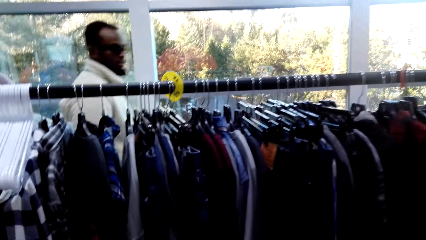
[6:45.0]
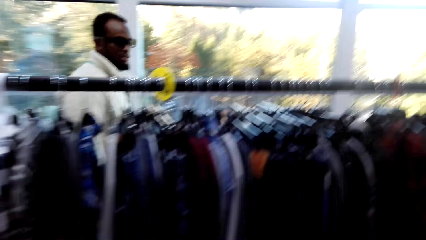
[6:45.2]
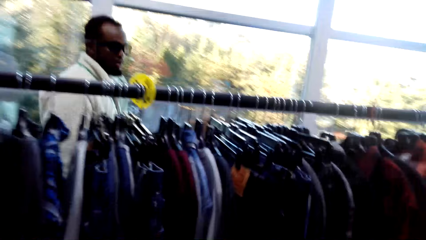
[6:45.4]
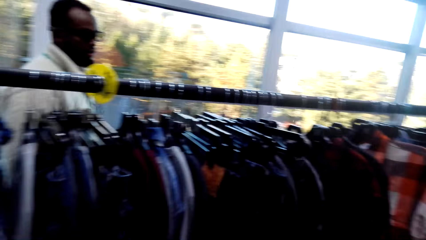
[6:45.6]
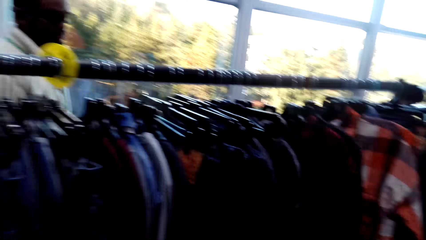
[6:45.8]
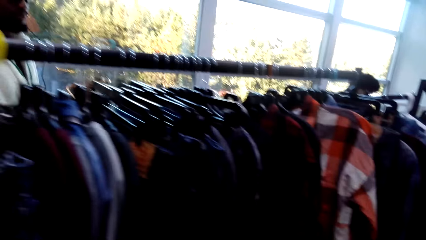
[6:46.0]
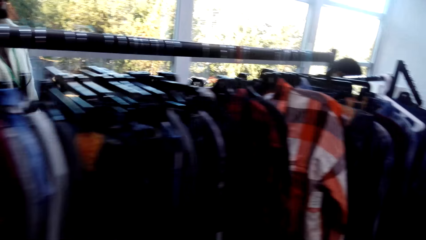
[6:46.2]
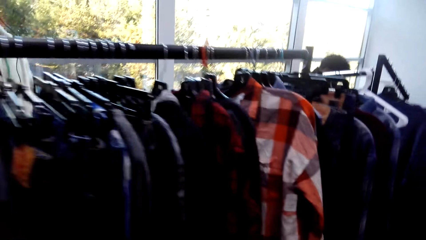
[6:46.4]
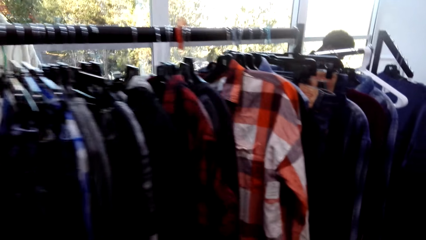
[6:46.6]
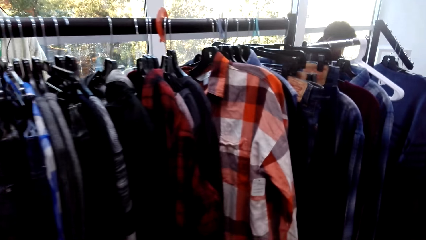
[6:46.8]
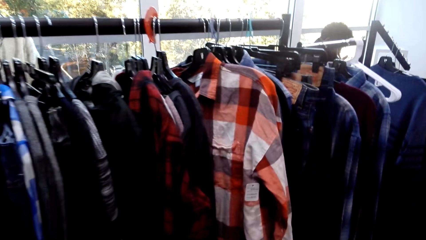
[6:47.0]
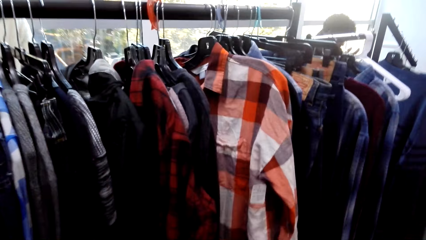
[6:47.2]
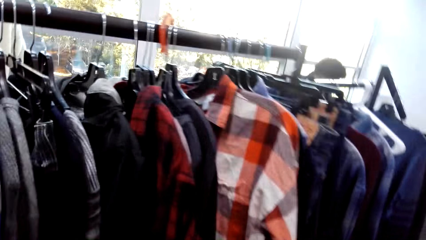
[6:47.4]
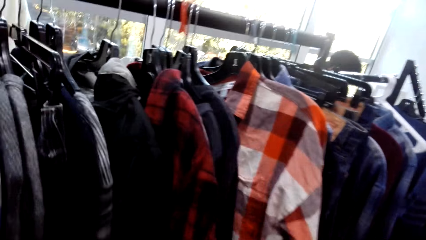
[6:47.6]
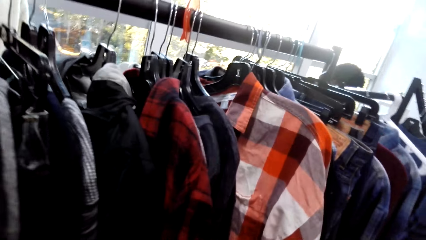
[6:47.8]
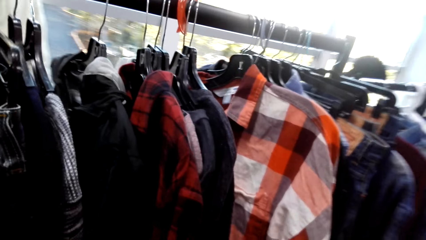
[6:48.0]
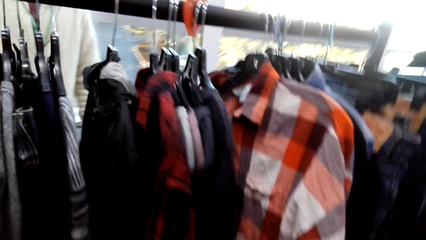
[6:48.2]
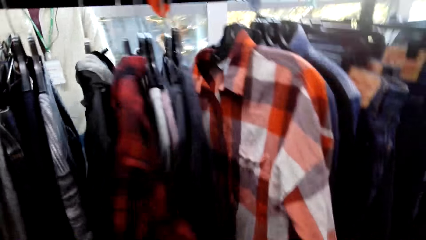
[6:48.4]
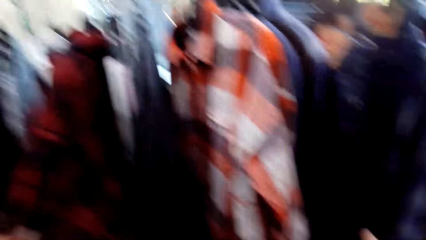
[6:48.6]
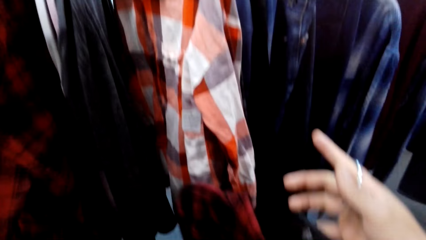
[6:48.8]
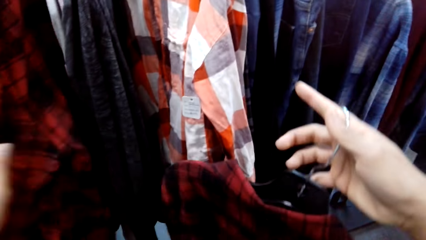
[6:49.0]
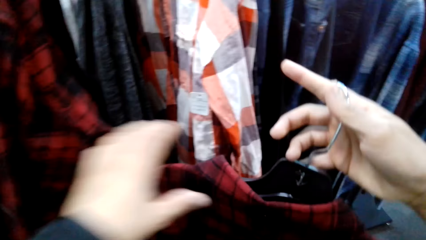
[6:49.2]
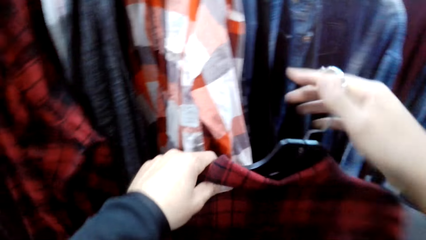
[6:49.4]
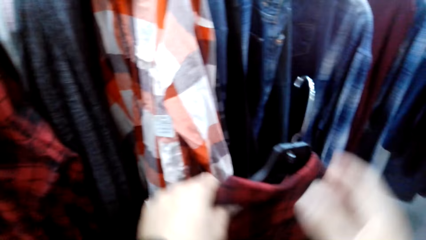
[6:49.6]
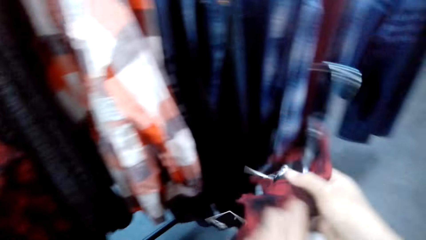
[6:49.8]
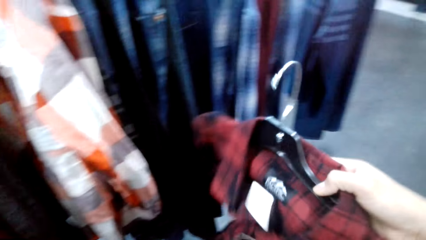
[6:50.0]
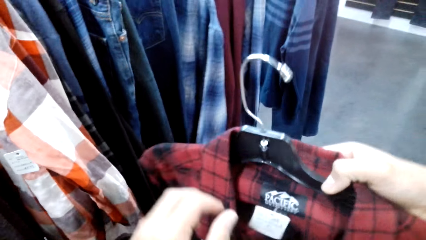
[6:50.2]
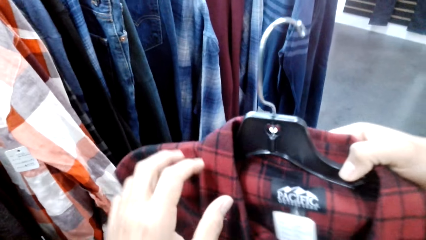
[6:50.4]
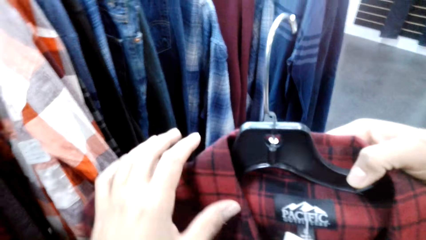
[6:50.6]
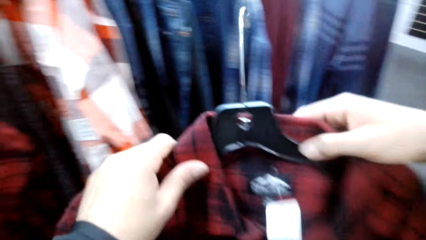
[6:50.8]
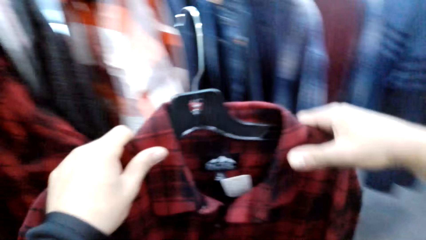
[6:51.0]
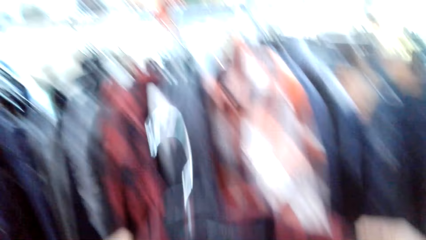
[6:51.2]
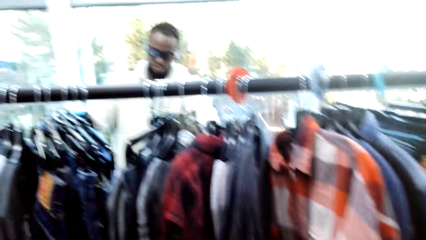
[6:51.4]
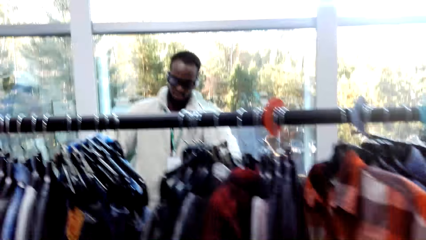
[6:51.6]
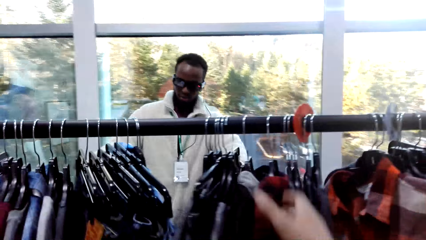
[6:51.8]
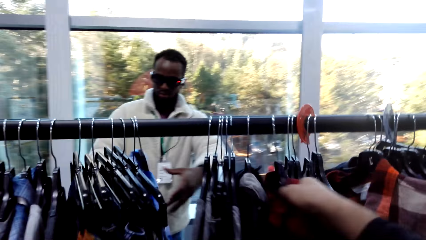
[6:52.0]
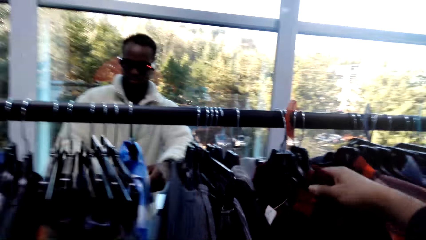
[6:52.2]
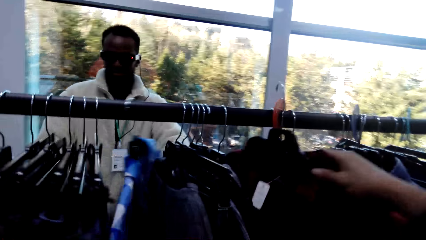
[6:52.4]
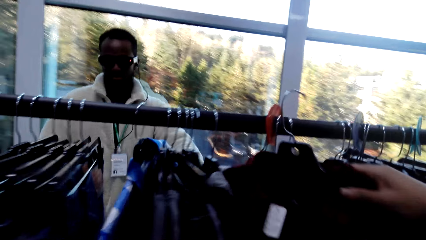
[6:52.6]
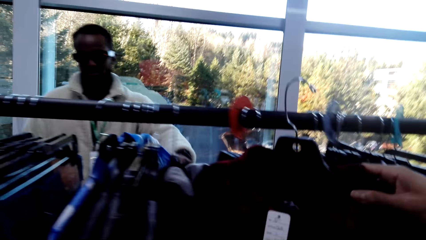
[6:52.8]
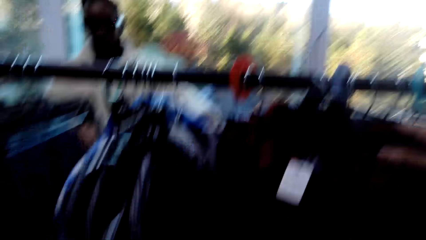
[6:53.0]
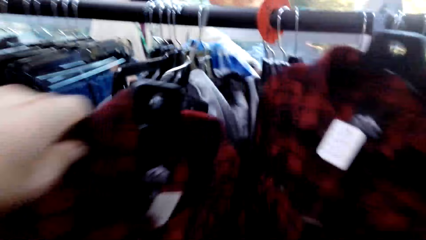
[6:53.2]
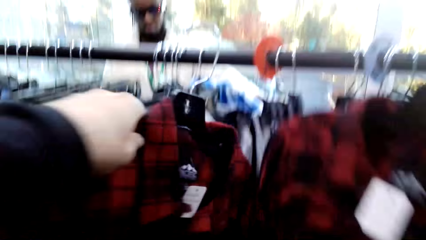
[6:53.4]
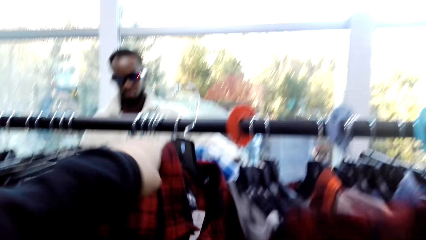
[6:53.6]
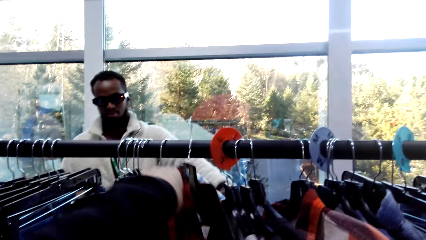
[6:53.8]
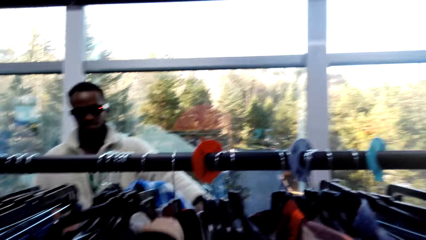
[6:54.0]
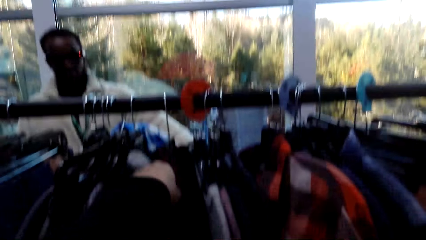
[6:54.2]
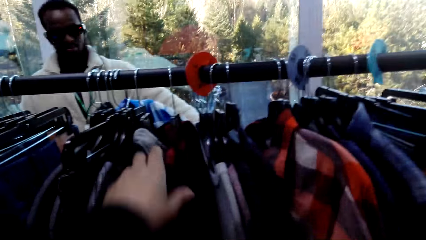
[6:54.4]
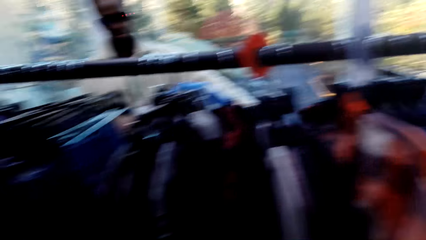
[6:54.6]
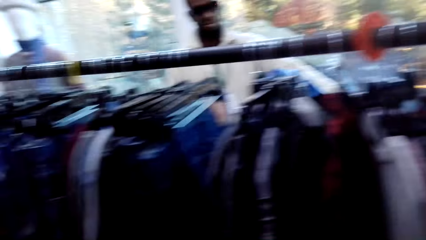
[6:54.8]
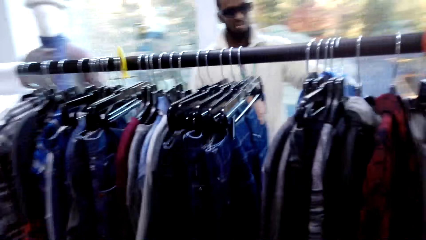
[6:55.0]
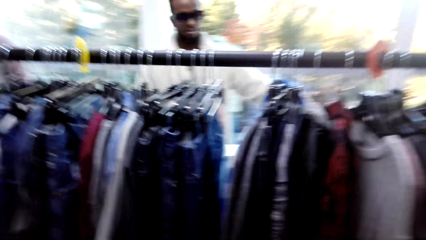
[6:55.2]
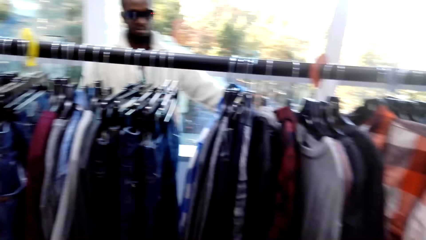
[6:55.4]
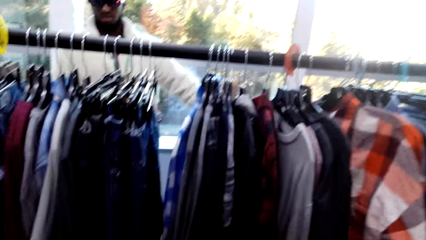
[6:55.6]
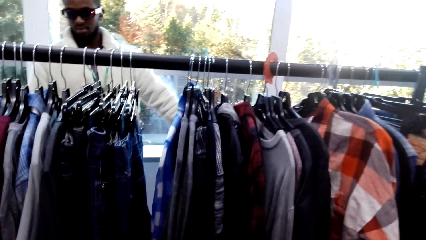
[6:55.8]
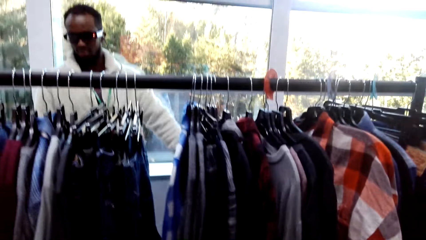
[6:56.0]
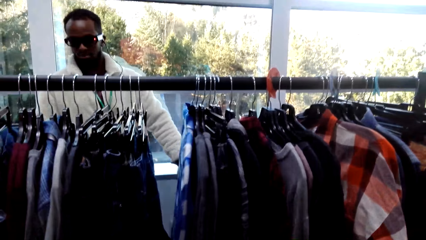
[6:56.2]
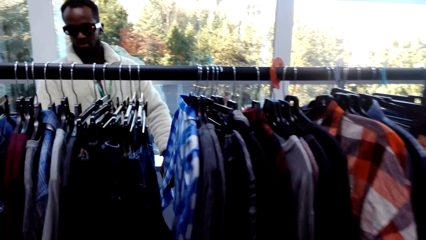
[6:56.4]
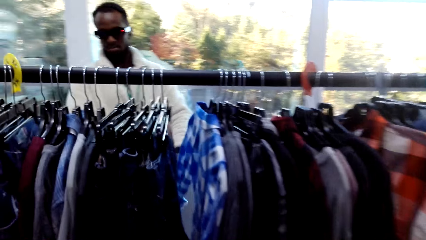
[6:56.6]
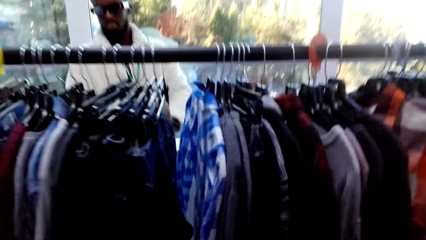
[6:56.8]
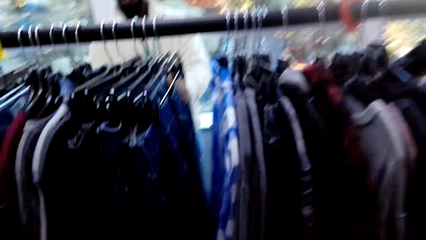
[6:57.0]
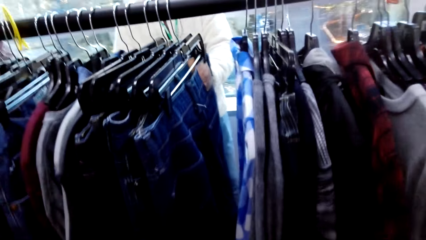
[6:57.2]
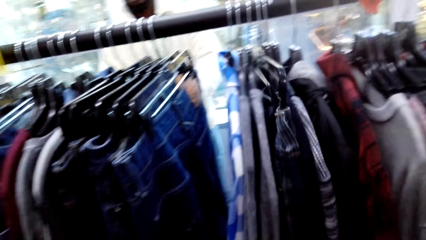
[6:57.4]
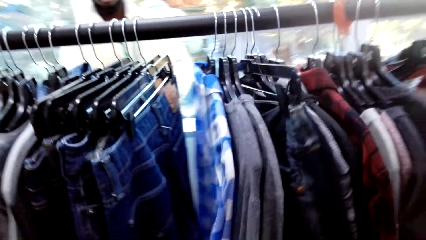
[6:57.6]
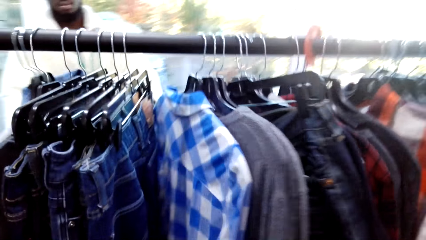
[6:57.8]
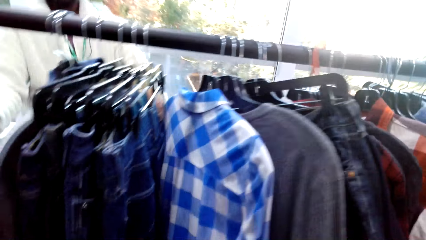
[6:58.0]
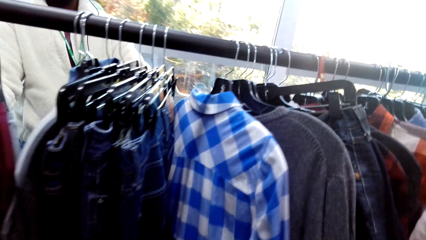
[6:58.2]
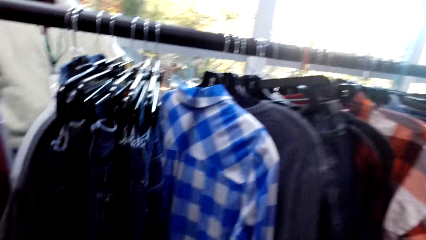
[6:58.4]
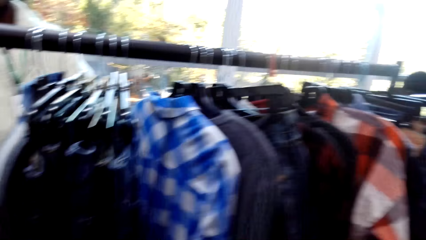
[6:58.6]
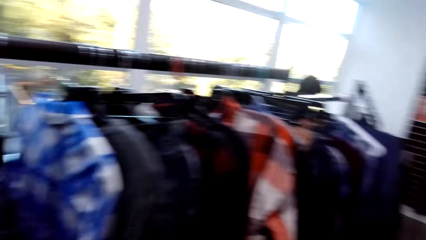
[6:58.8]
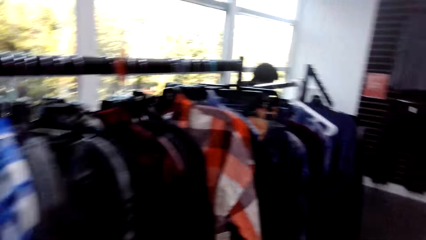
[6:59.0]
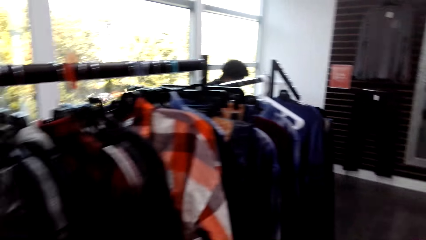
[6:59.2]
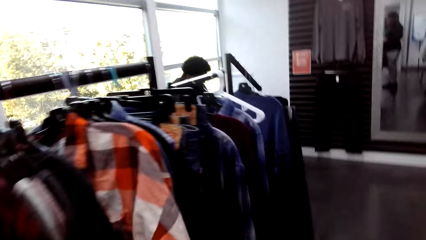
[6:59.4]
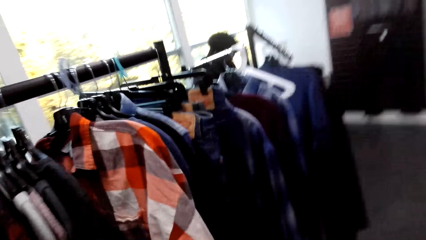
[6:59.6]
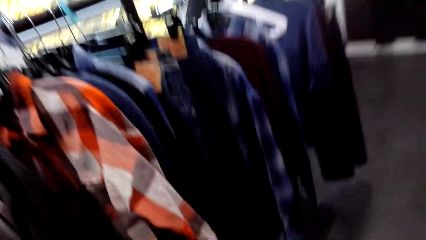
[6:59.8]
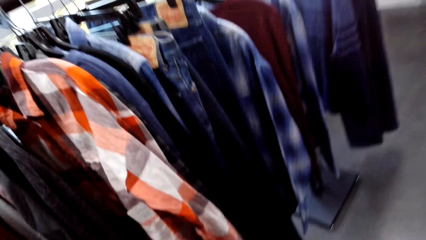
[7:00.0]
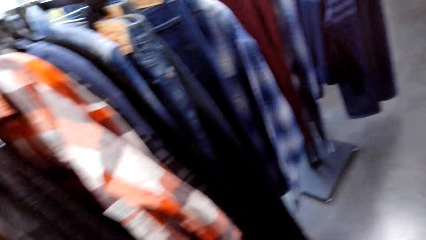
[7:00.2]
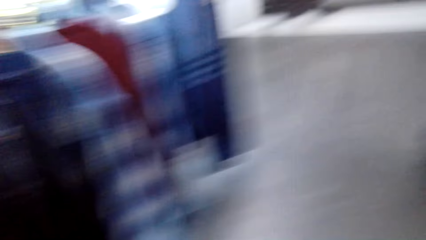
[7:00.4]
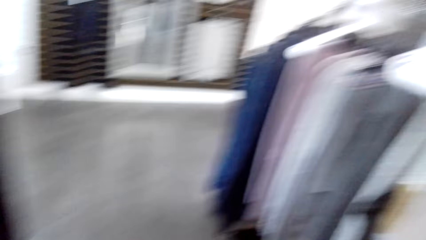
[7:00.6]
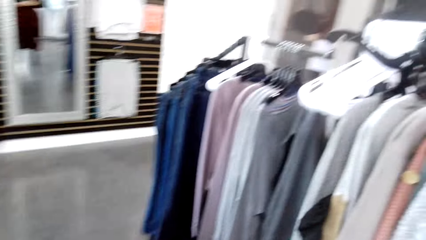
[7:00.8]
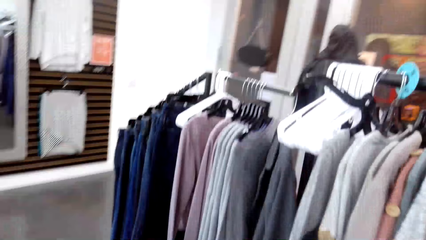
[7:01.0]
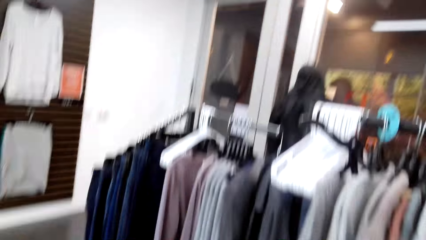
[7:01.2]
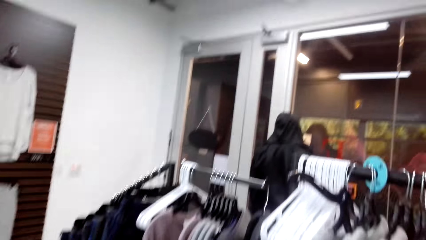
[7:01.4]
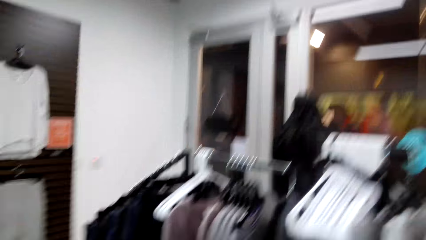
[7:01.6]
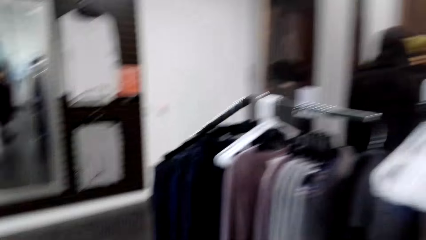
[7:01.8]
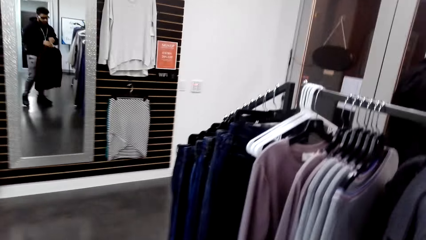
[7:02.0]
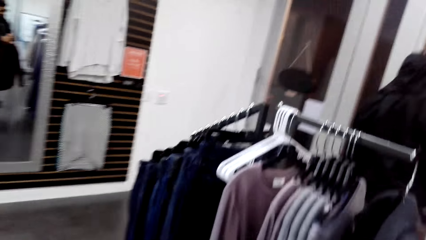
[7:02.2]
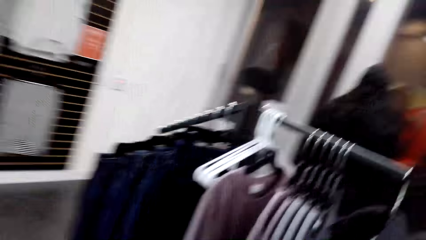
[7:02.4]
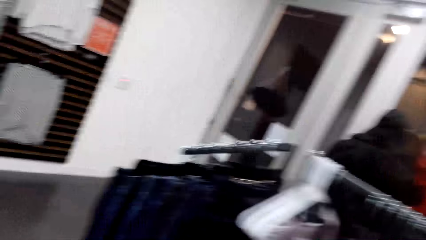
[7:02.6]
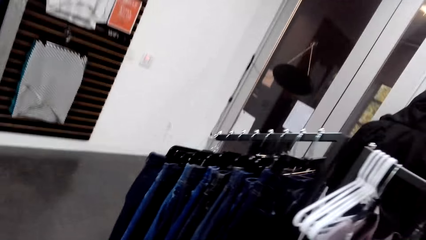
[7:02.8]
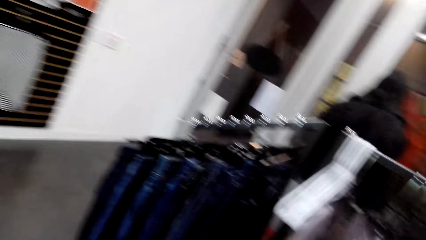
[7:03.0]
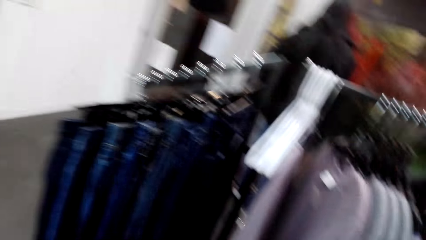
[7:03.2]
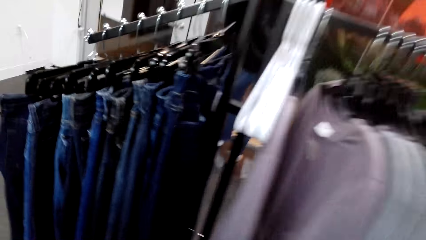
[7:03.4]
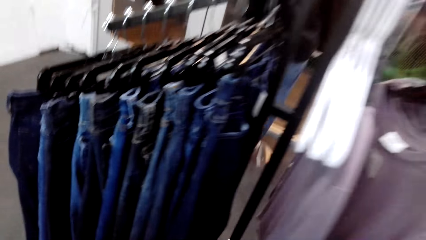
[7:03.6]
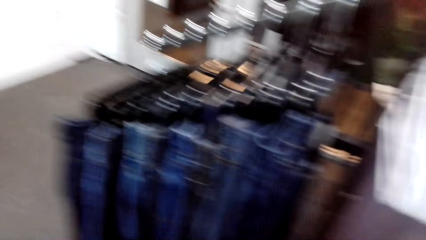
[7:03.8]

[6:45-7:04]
A person walks around. The camera wearer holds a cloth. They pick up a shirt or cloth from the rack. The person holds a cloth on the rack. The camera wearer places the cloth on the rack. The person holds a cloth on the rack. The camera wearer walks around.
